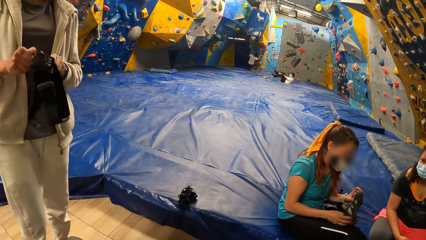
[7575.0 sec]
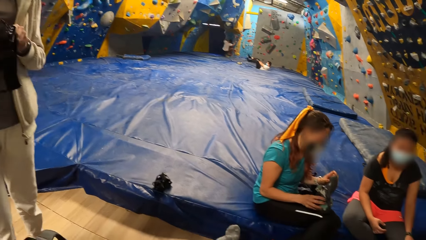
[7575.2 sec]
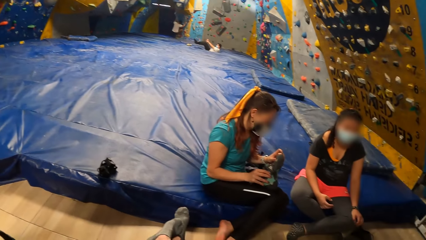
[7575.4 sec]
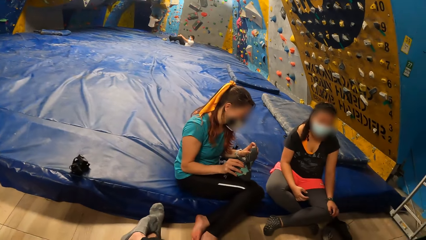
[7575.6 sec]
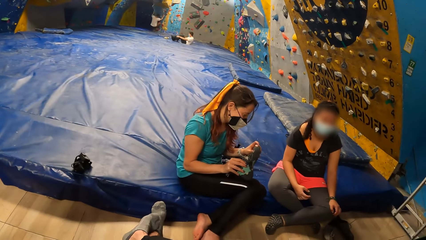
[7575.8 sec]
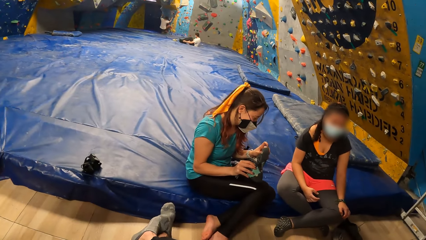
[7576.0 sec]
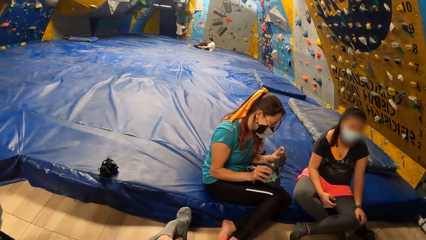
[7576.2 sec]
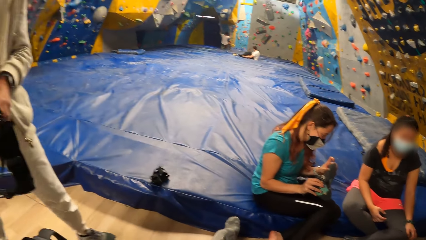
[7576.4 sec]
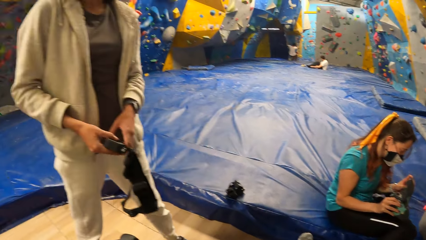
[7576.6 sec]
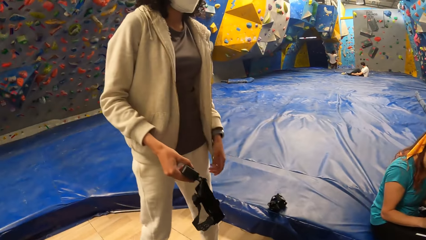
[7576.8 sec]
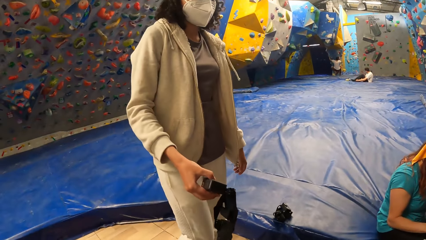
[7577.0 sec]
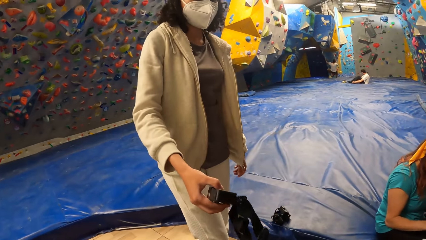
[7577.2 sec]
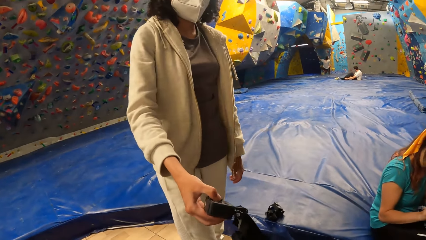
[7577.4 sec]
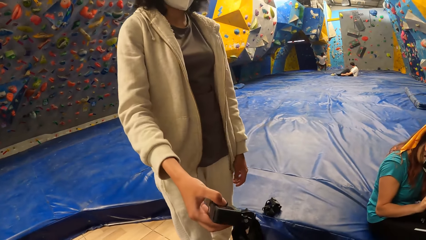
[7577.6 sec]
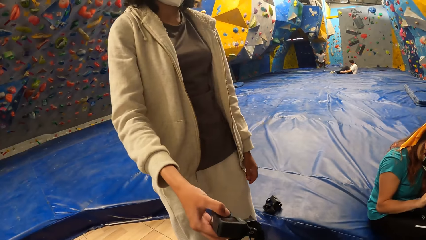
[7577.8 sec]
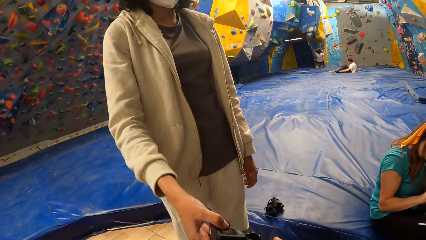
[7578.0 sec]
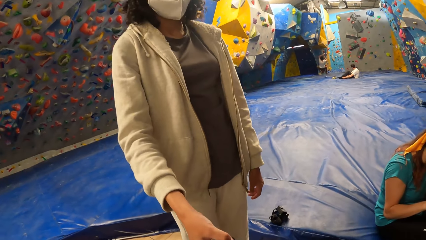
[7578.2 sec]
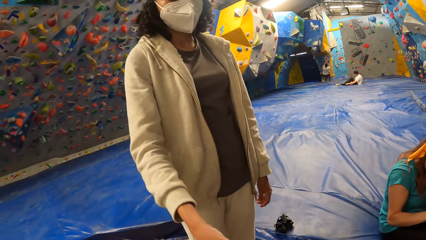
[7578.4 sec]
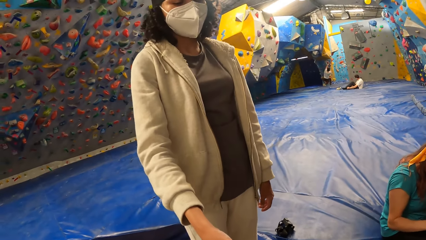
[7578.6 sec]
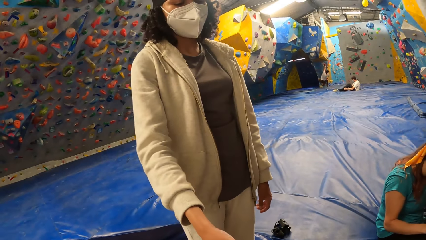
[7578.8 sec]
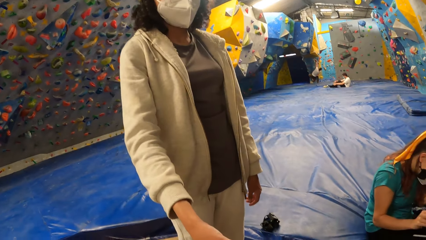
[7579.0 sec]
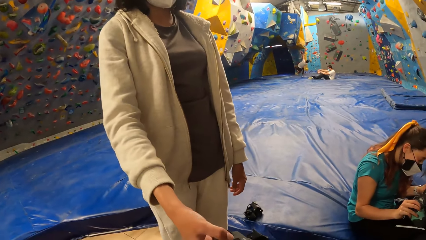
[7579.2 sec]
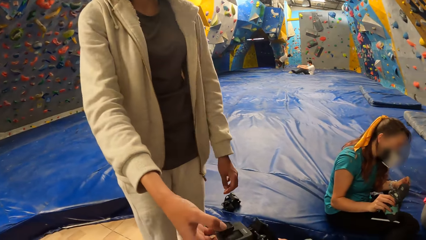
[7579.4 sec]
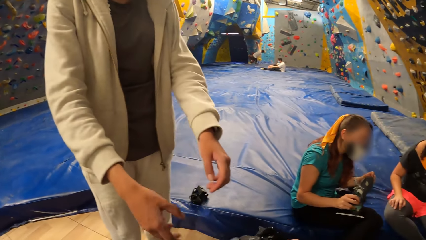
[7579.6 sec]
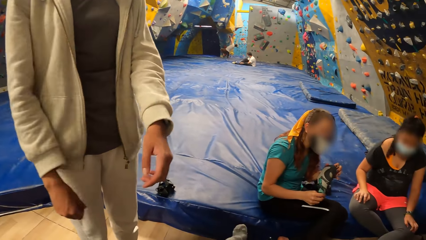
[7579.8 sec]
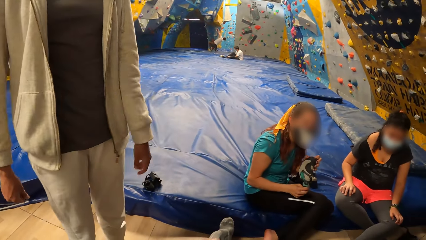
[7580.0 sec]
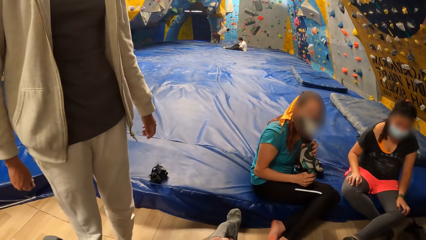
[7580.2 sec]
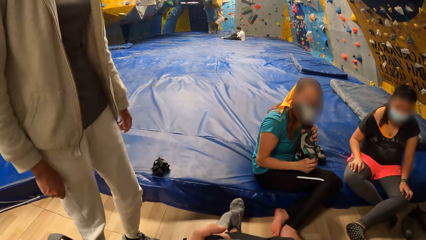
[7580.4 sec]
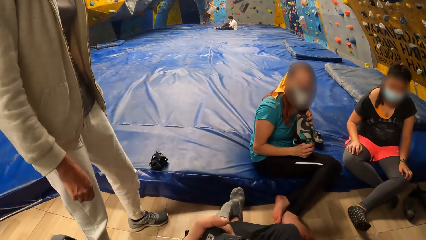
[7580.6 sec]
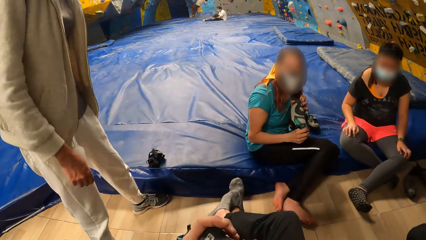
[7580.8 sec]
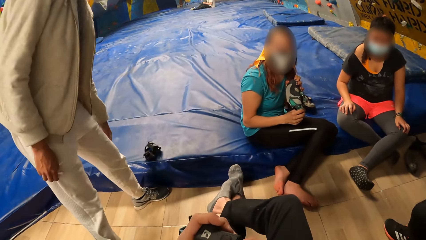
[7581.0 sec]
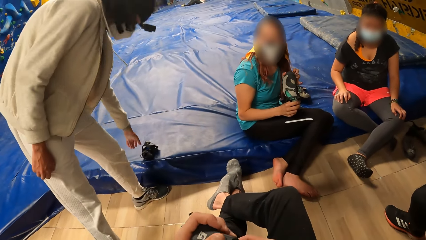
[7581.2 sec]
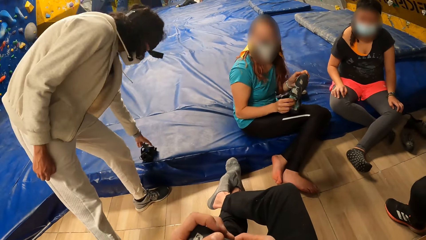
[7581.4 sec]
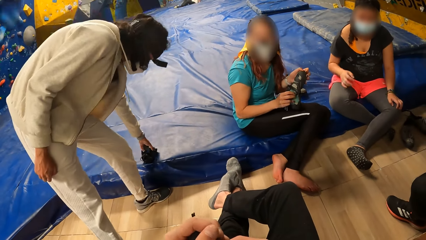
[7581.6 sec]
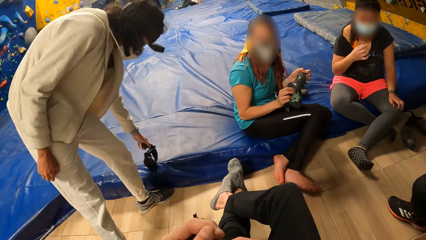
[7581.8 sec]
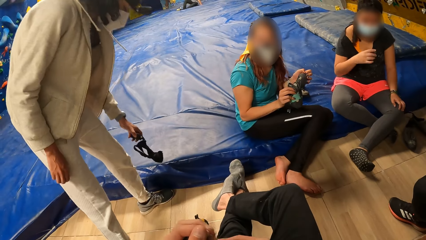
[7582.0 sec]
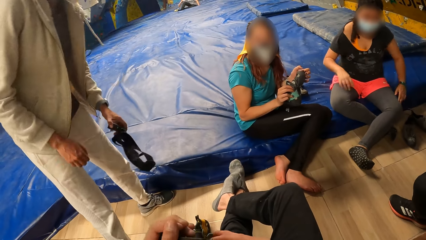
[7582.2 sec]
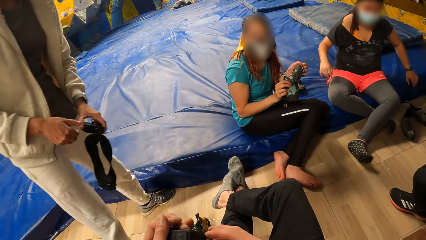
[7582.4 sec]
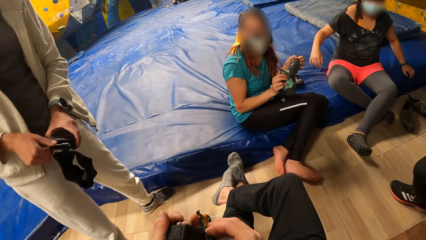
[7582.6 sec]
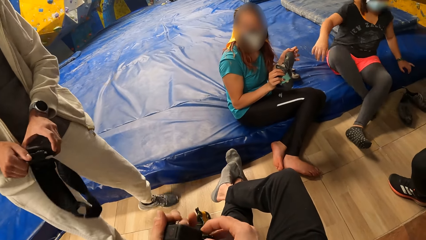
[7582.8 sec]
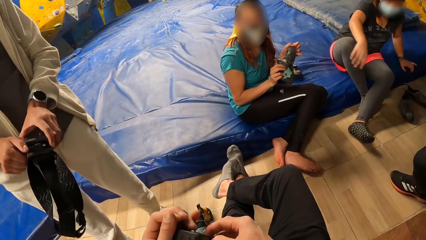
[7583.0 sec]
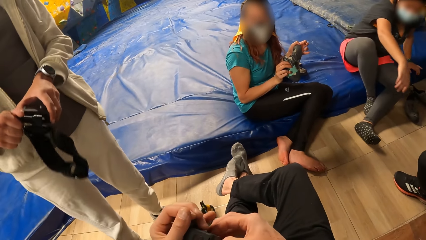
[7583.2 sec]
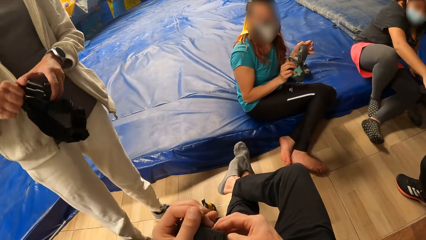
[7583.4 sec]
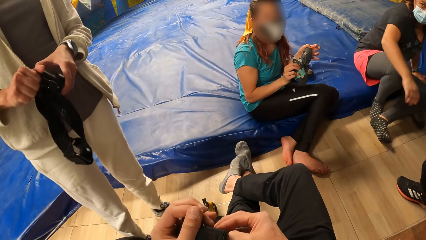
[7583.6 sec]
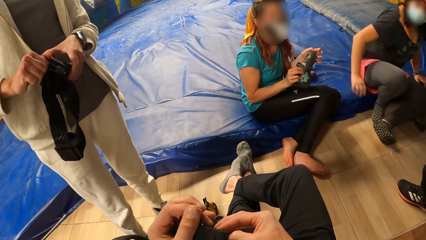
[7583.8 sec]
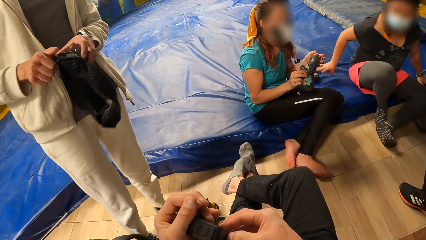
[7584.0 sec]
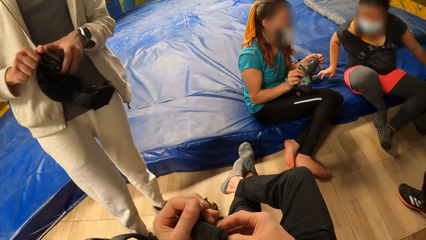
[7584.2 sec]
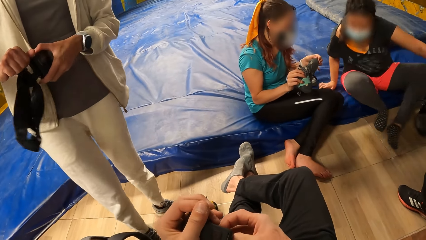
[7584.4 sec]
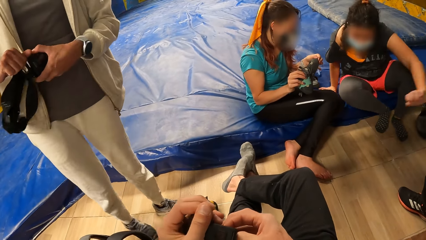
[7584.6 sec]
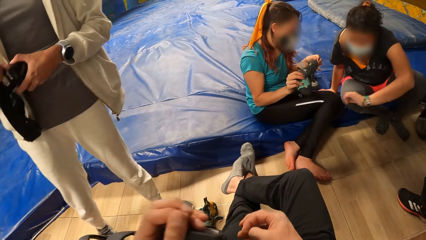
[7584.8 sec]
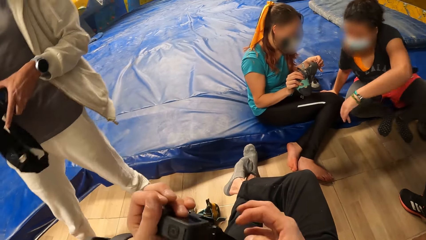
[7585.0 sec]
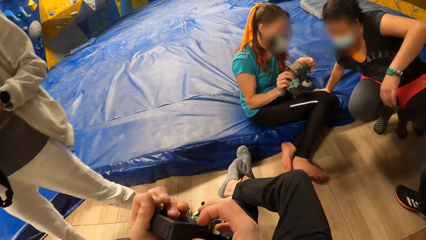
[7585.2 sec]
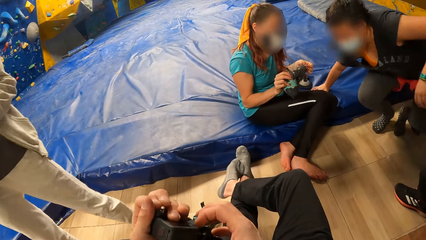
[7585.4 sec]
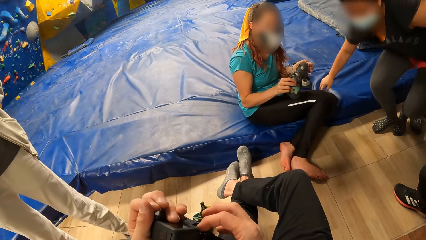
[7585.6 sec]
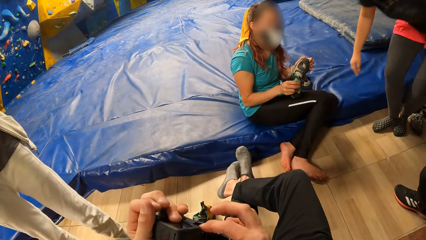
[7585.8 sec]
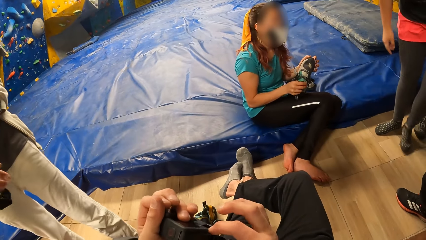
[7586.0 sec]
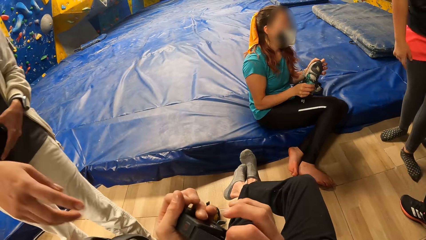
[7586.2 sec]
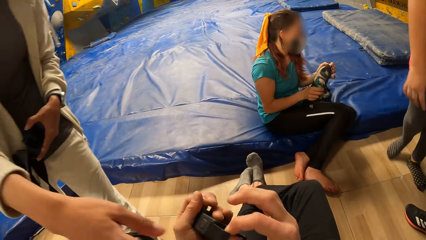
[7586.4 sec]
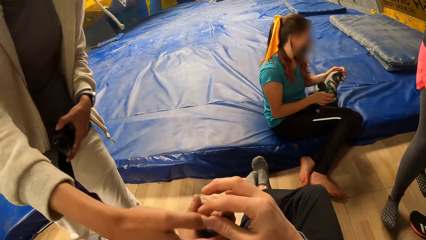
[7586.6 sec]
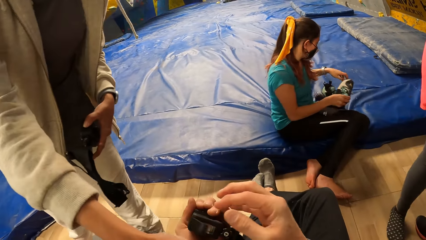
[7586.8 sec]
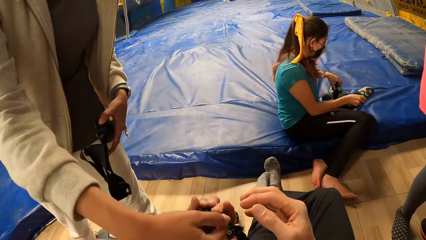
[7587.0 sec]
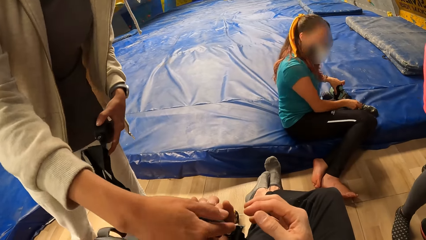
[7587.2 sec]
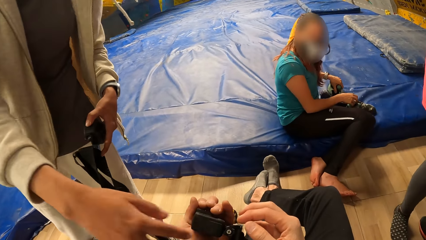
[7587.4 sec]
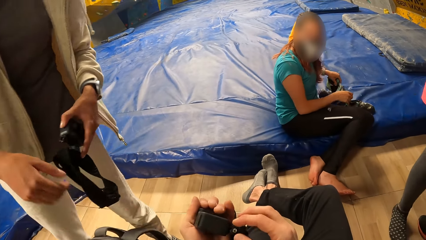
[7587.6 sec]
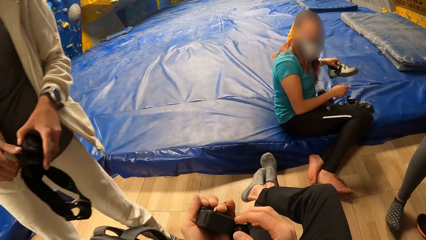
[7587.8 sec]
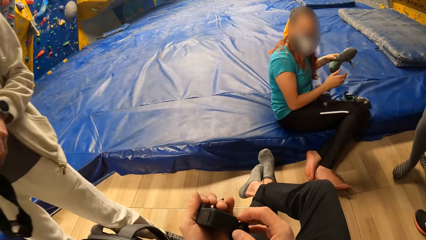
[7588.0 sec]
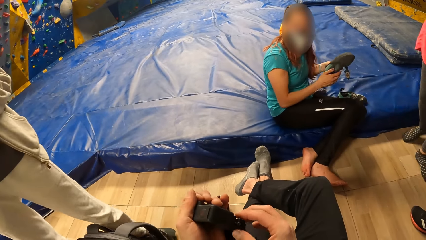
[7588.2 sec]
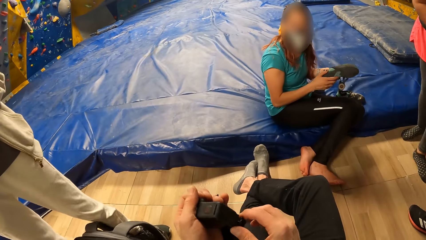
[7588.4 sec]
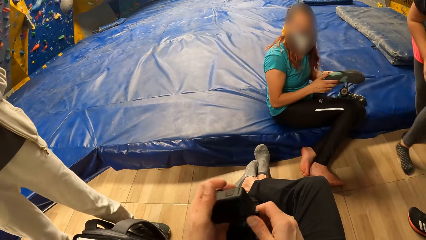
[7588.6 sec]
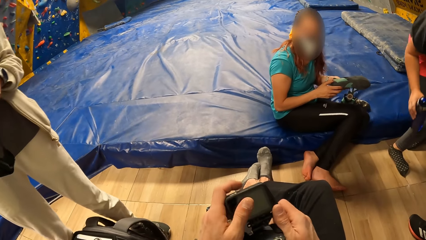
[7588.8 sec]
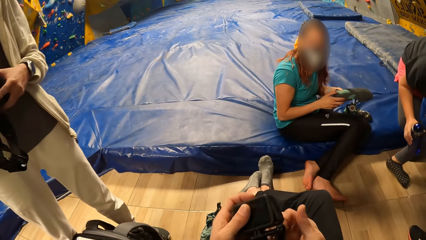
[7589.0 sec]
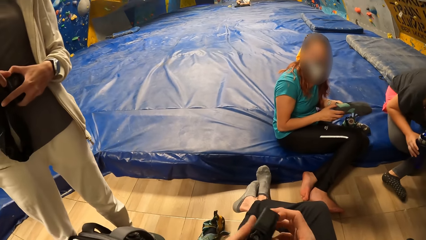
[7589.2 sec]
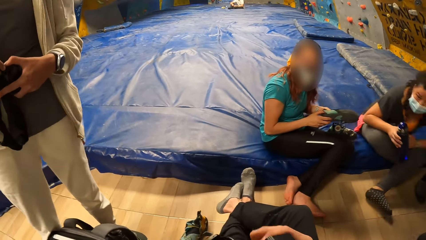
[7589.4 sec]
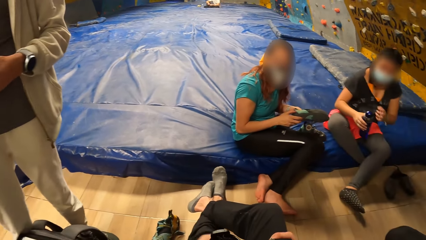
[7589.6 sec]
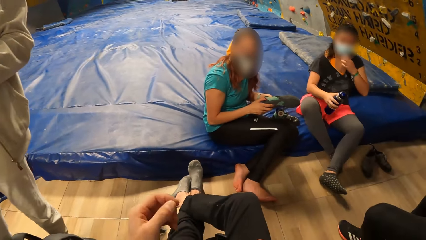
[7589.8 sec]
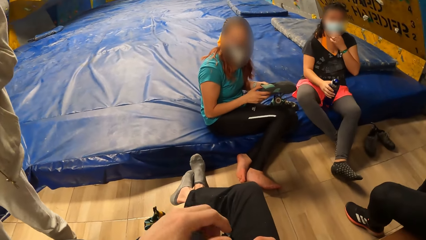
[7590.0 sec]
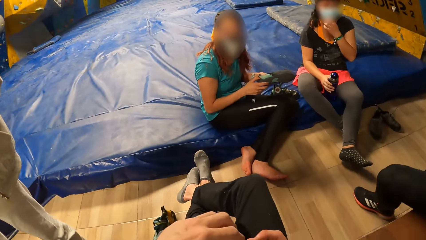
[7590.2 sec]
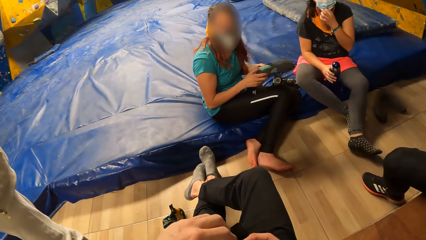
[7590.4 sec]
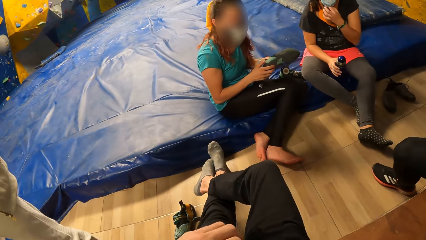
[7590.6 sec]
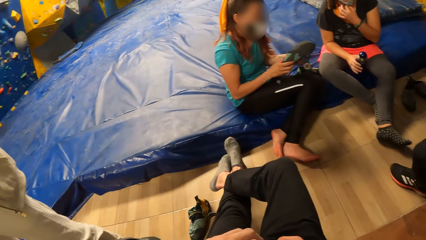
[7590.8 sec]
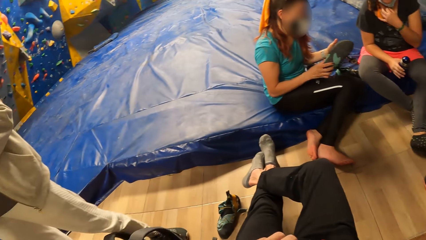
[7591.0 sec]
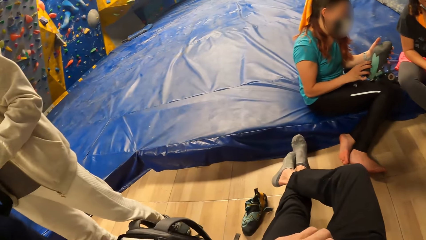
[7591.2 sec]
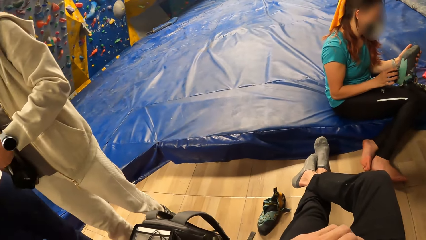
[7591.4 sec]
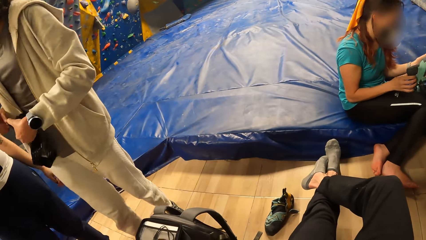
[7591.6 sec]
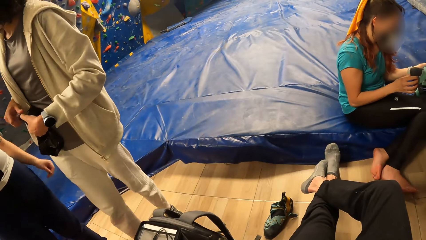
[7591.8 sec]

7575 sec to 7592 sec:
A woman holds the footwear with both hands. A man holds the camera in his right hand. The man passes the camera from his right hand to the camera wearer's left hand. The man picks up the camera on the landing mat in the wall climbing gym with his left hand. The camera wearer adjusts the camera with both hands. The man adjusts the camera in his left hand with his right hand. The camera wearer holds the camera in her left hand. The man holds the camera in his left hand and converses with the camera wearer. Another woman drops the left shoe on the landing mat in the wall climbing gym with her right hand and picks up the right shoe from the landing mat in the wall climbing gym with her left hand. The man adjusts the camera in his left hand with his right hand. The second woman holds the right shoe with both hands. A third woman sits on the landing mat in the wall climbing gym with a bottle in her right hand.
